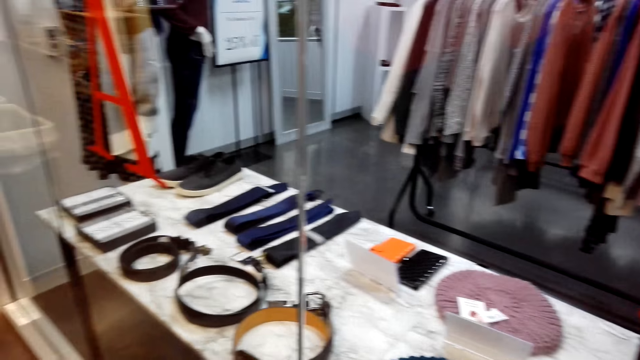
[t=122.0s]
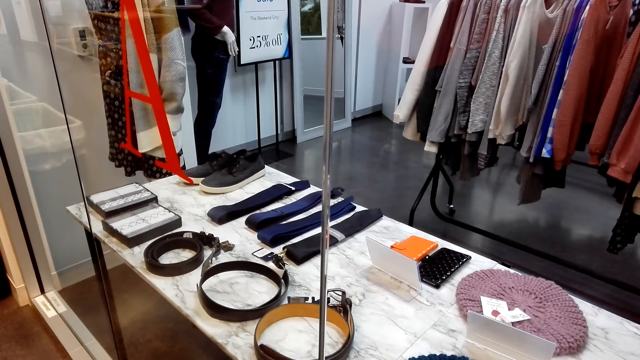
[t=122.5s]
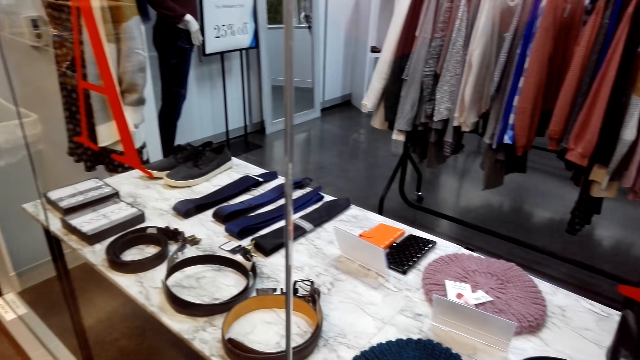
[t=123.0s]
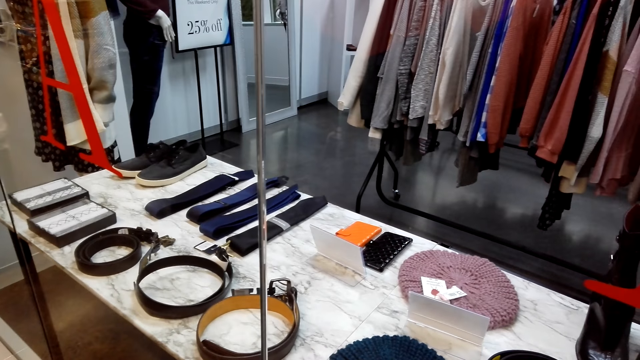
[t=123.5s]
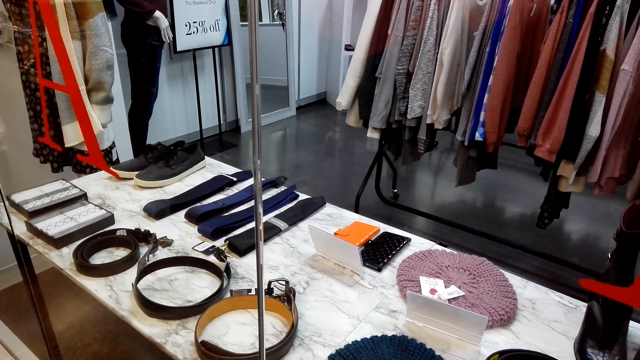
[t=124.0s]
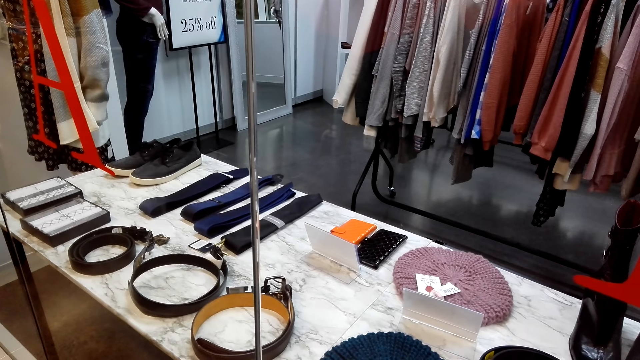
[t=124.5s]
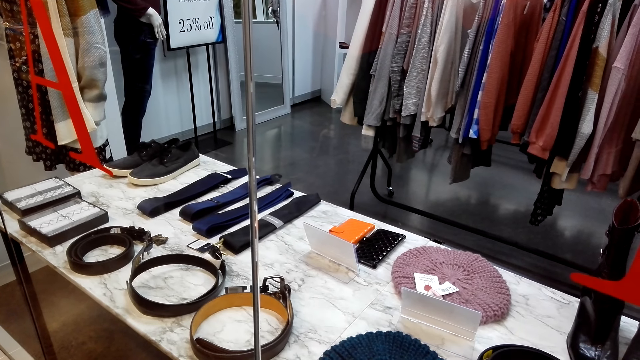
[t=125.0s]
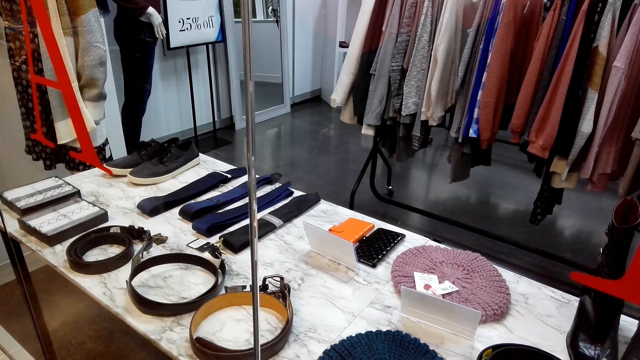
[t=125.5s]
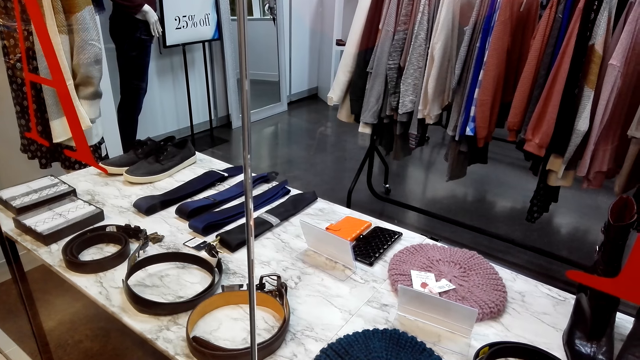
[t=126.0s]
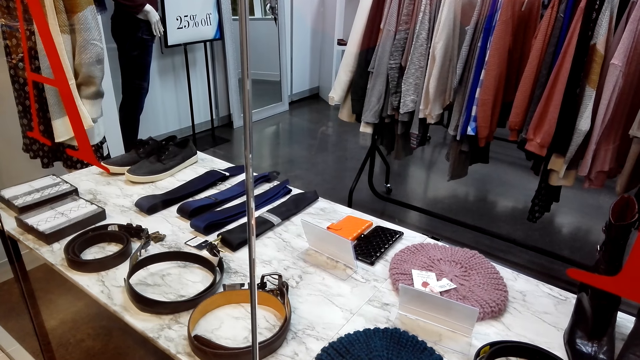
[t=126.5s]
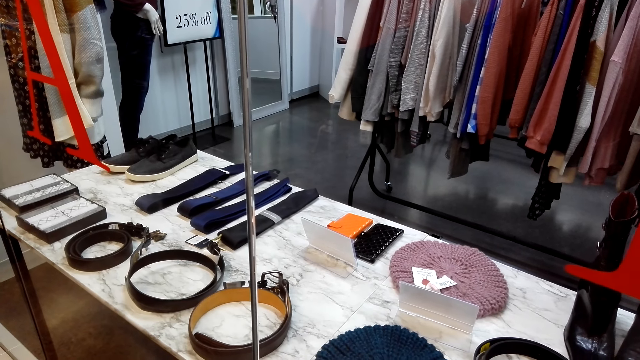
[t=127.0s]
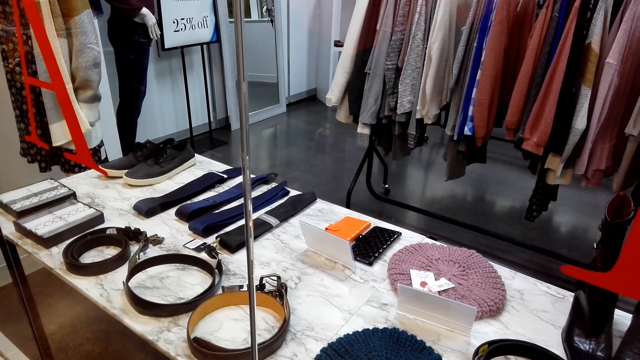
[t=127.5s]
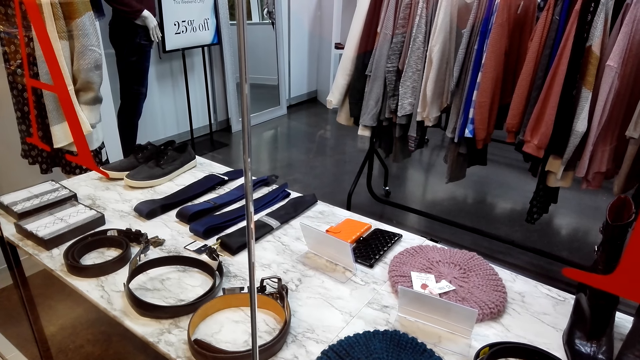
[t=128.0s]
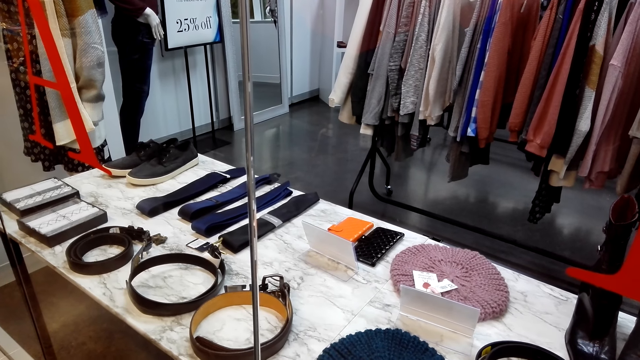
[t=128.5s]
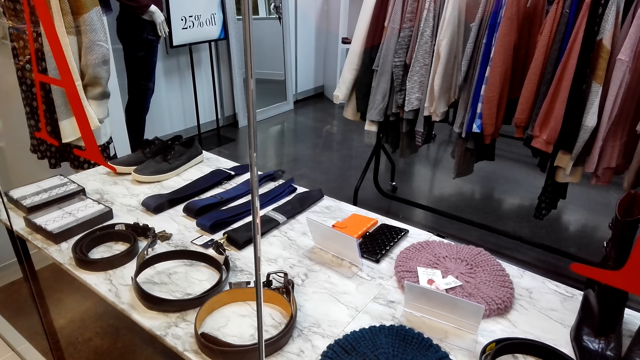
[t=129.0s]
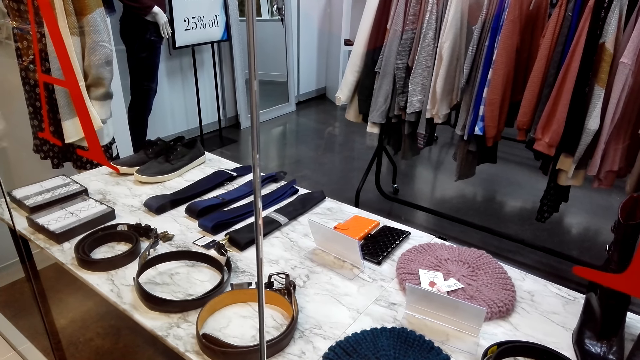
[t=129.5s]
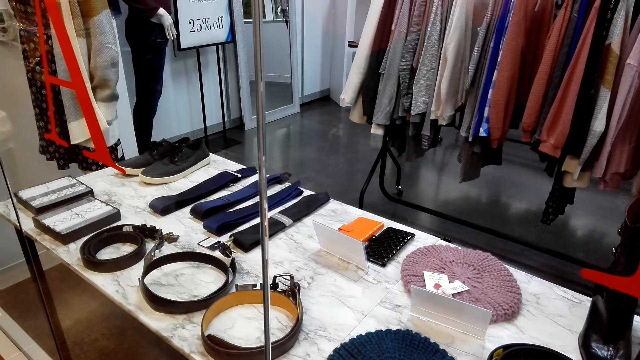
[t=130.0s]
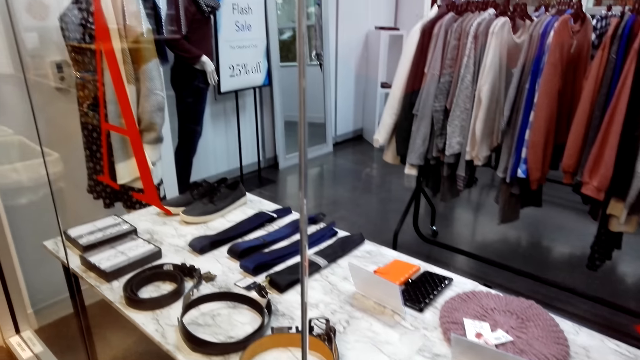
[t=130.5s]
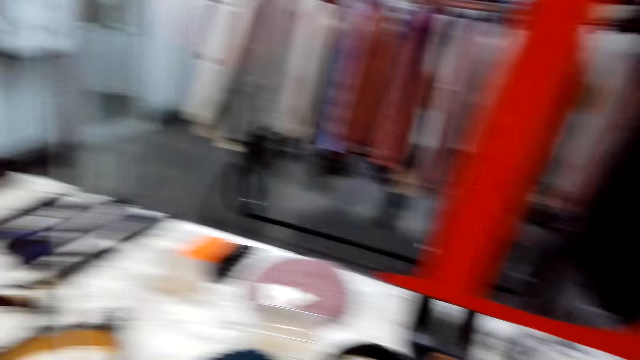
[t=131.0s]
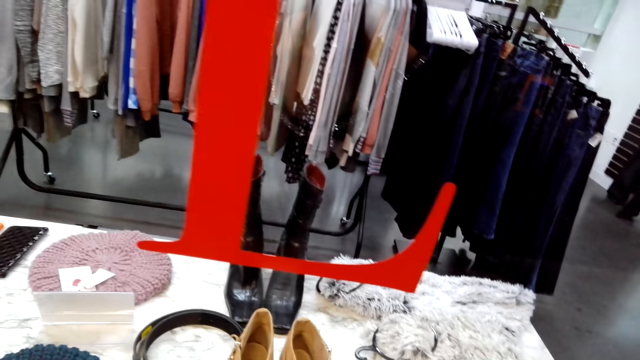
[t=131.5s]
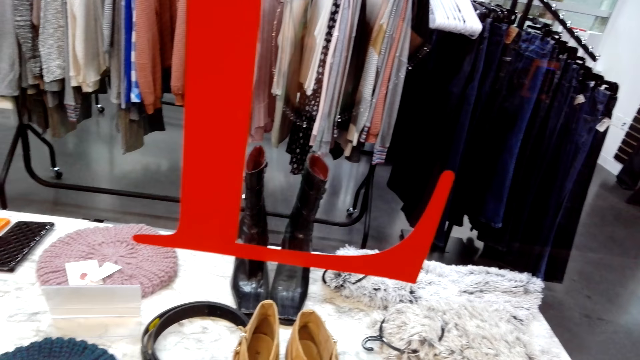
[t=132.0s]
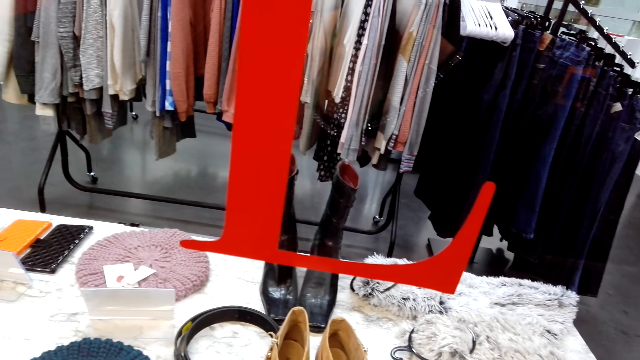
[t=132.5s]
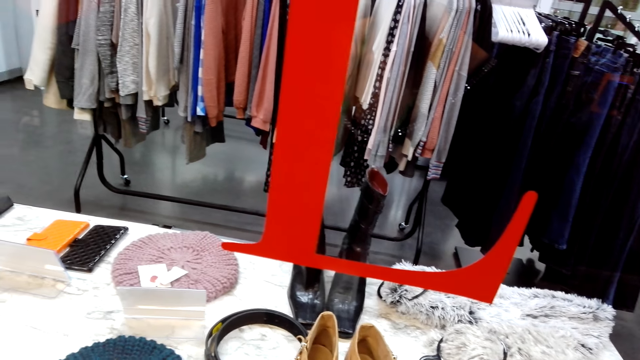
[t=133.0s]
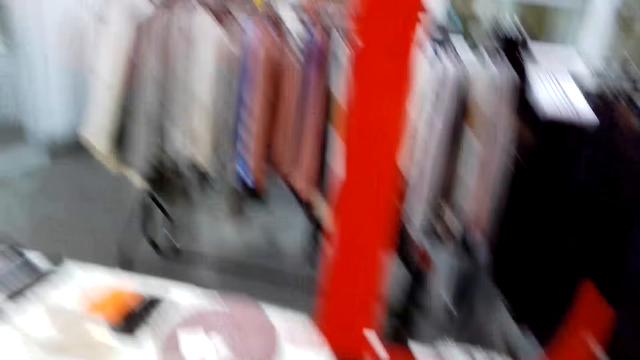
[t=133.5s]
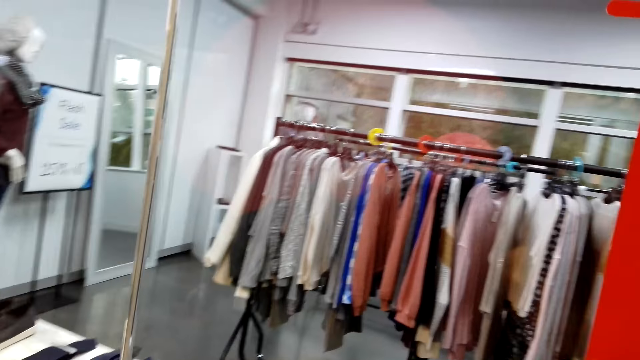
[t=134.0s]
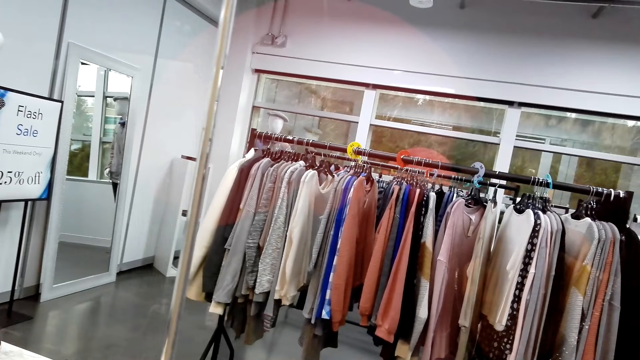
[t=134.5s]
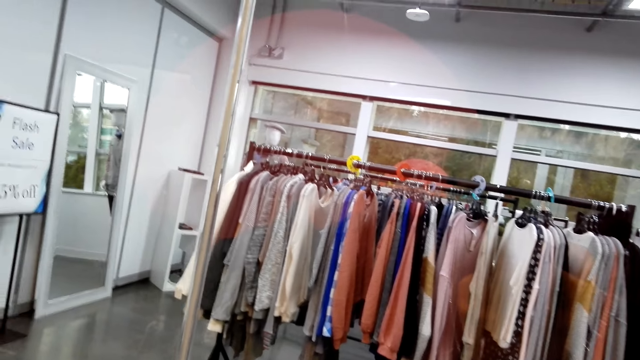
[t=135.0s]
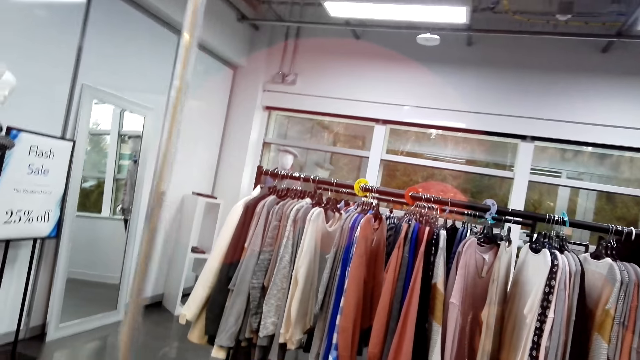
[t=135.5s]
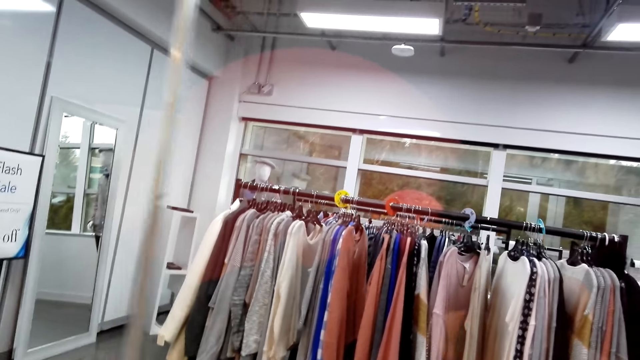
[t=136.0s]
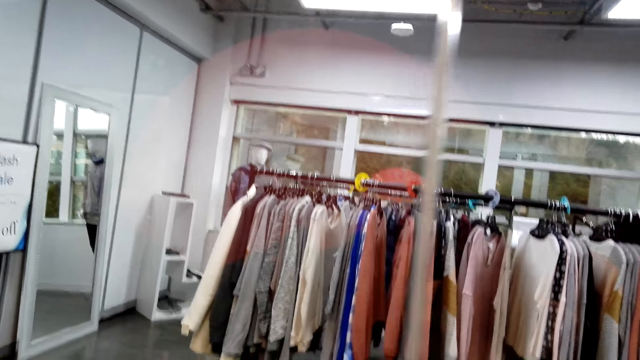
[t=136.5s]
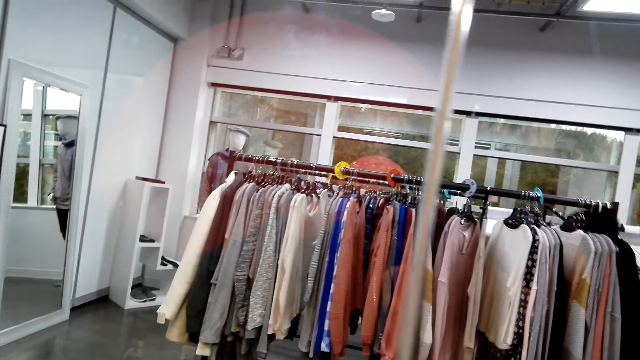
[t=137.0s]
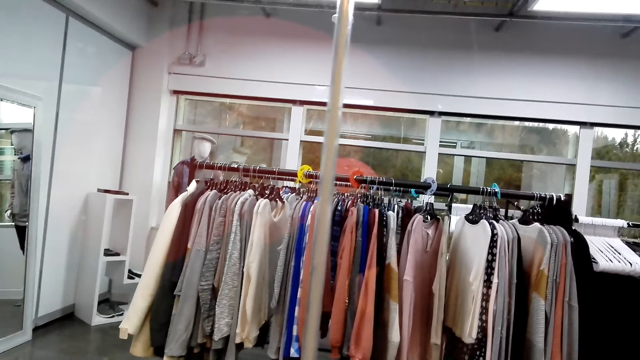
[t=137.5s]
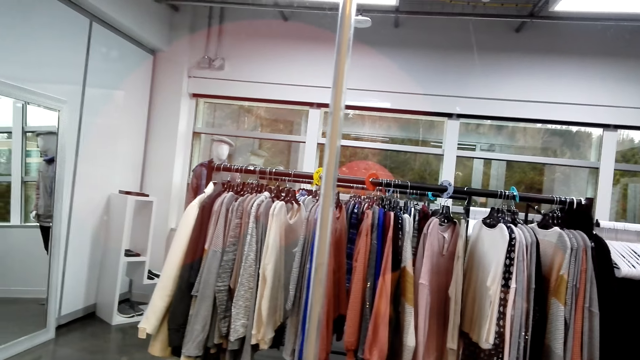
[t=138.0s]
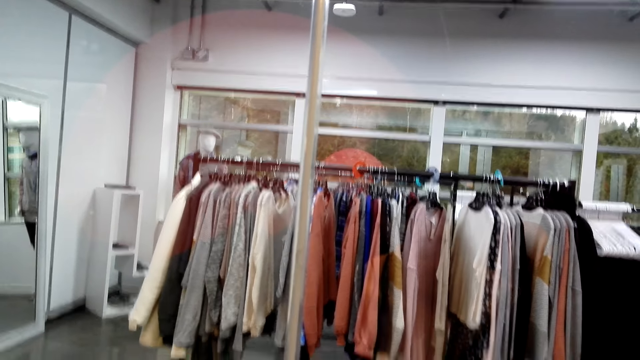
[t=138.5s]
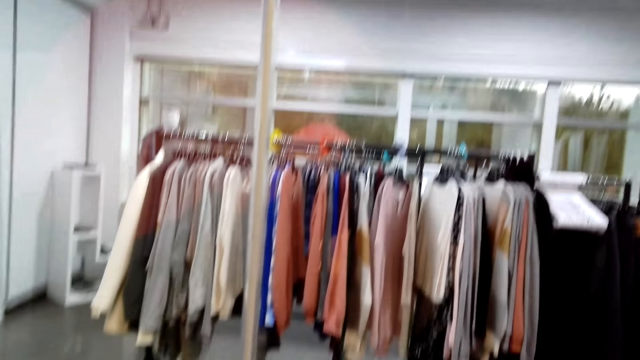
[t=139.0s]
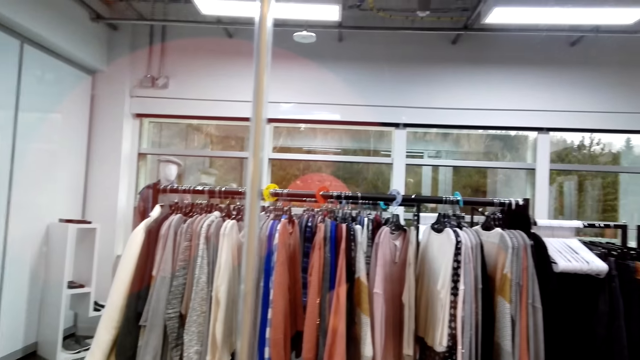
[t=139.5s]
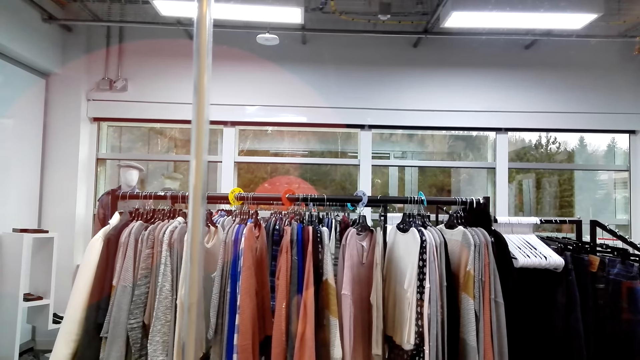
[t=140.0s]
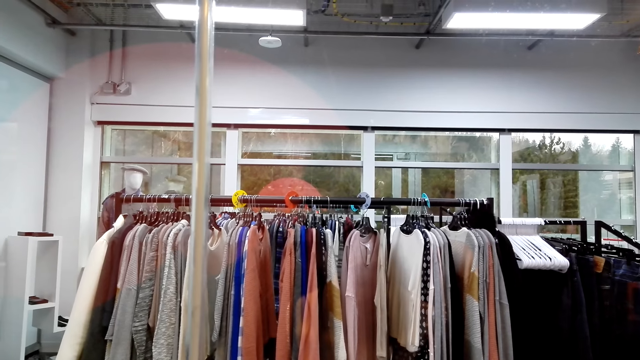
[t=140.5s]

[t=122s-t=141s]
The camera wearer looks around at the items in a shop.
